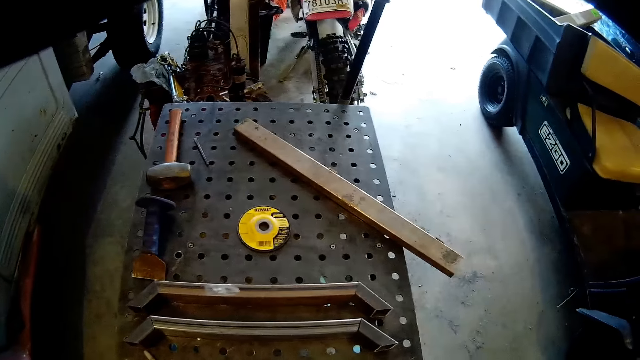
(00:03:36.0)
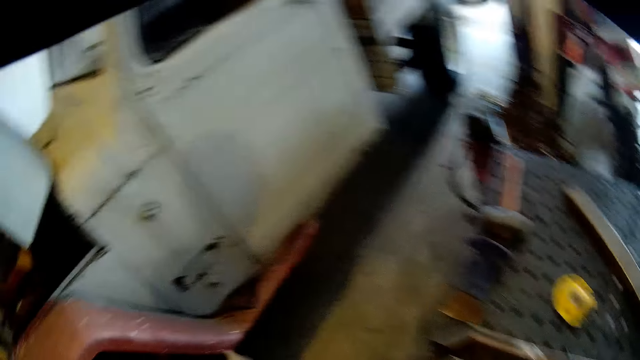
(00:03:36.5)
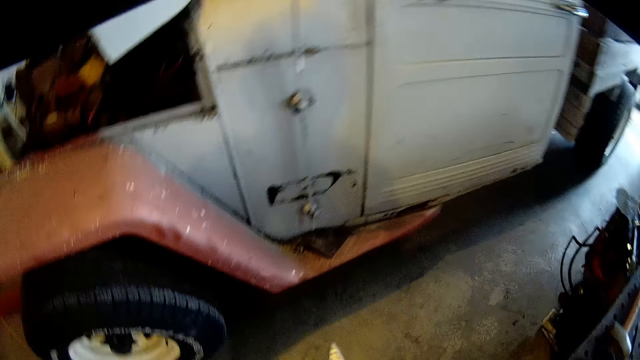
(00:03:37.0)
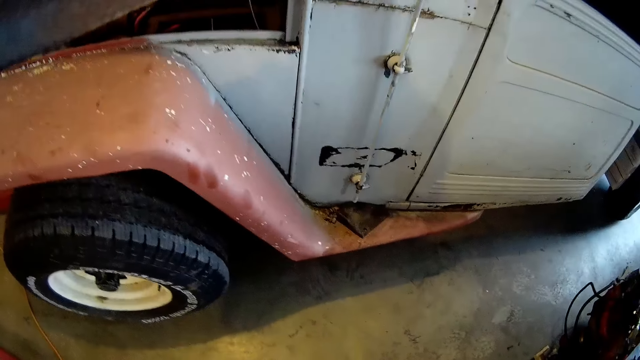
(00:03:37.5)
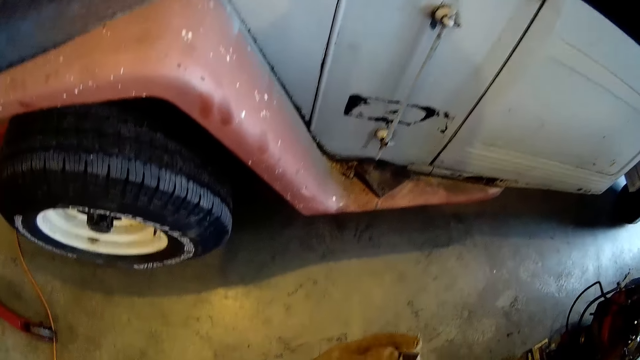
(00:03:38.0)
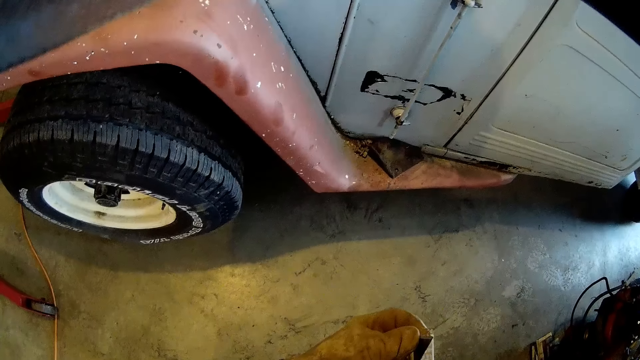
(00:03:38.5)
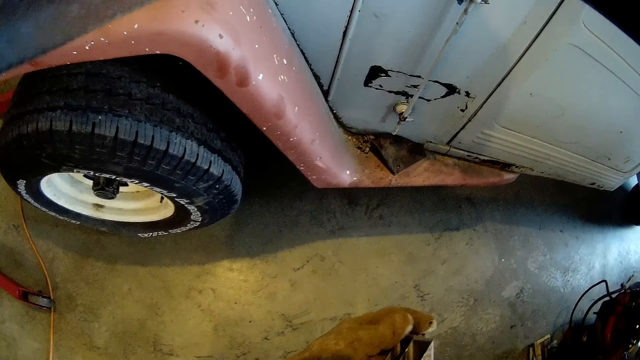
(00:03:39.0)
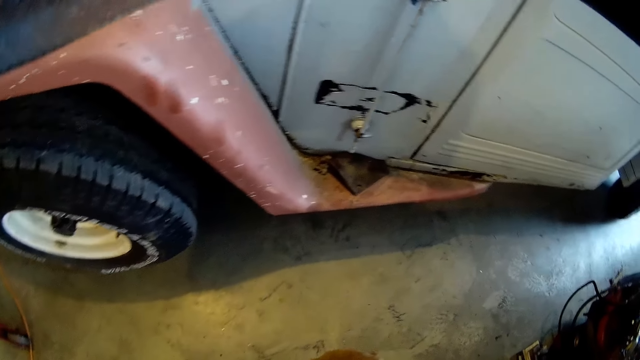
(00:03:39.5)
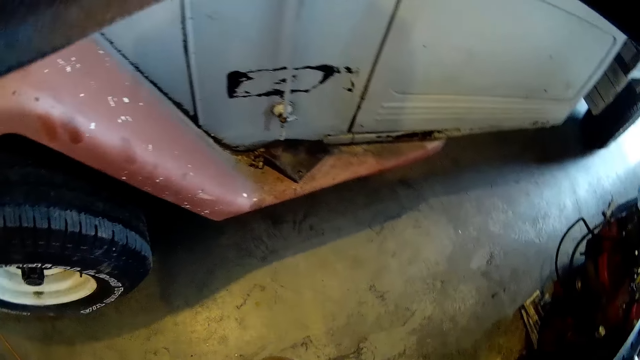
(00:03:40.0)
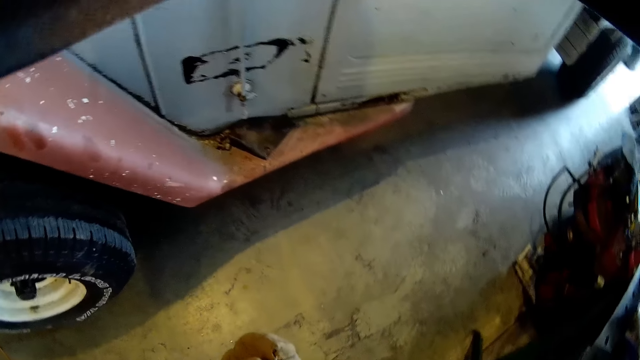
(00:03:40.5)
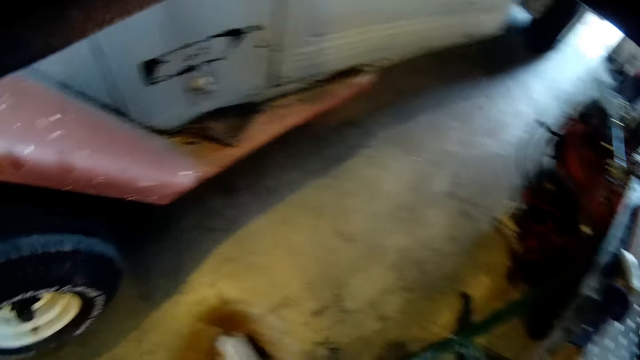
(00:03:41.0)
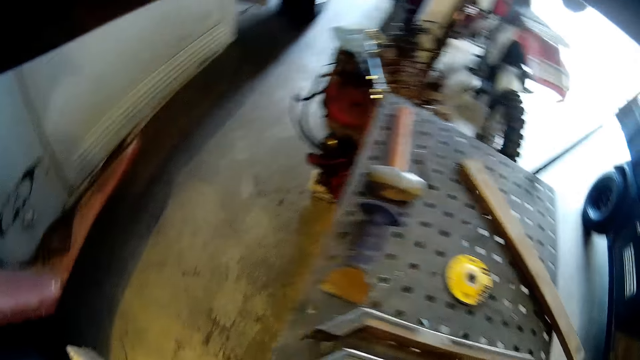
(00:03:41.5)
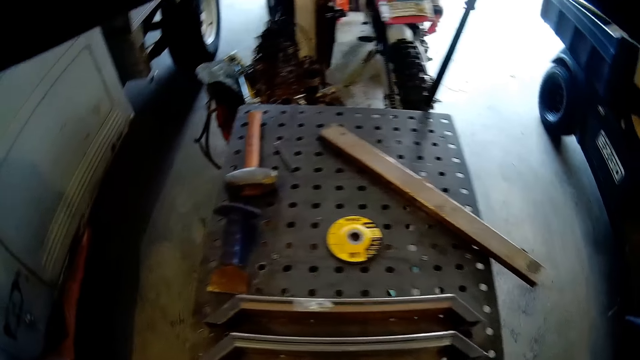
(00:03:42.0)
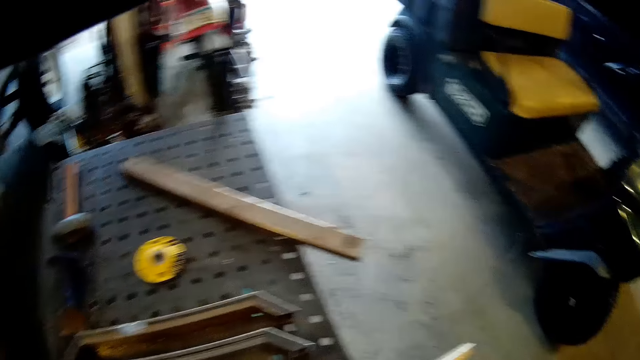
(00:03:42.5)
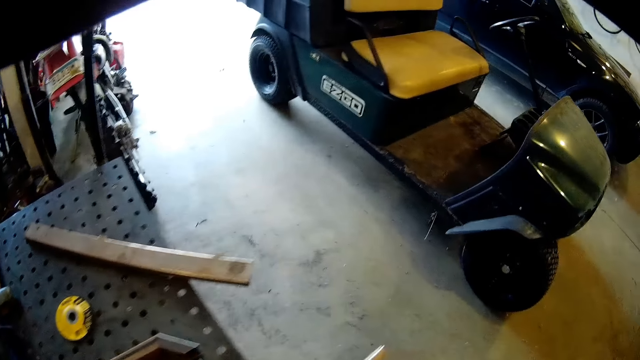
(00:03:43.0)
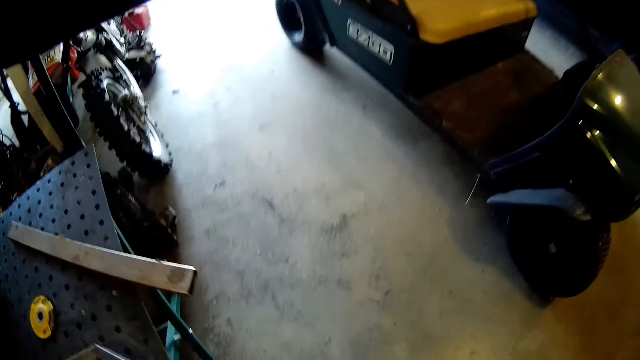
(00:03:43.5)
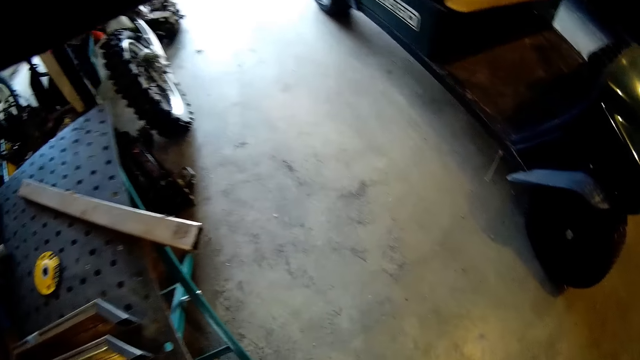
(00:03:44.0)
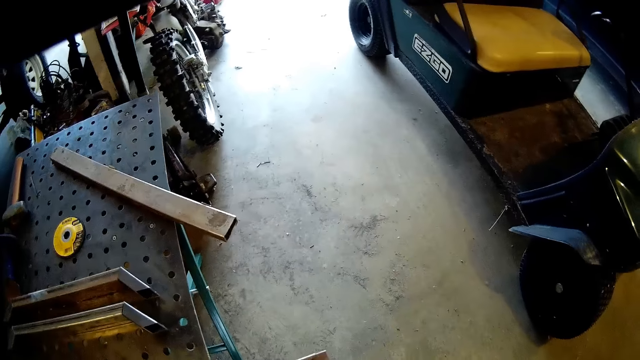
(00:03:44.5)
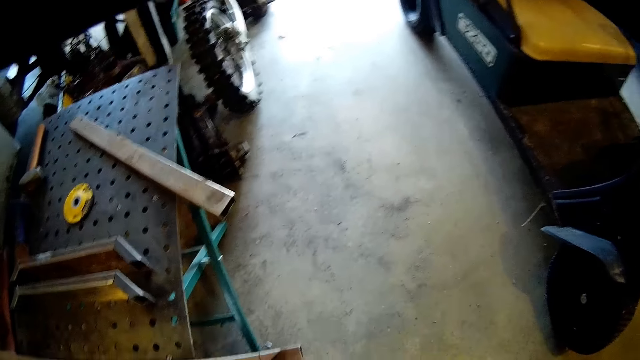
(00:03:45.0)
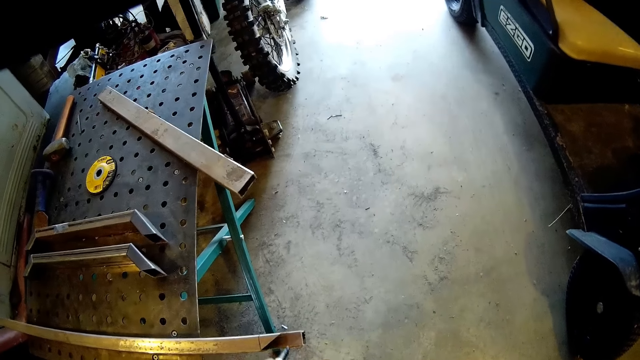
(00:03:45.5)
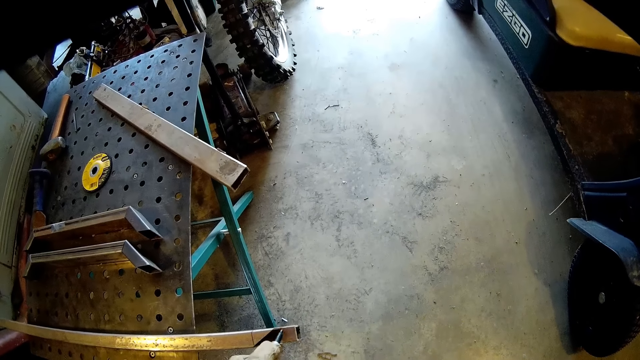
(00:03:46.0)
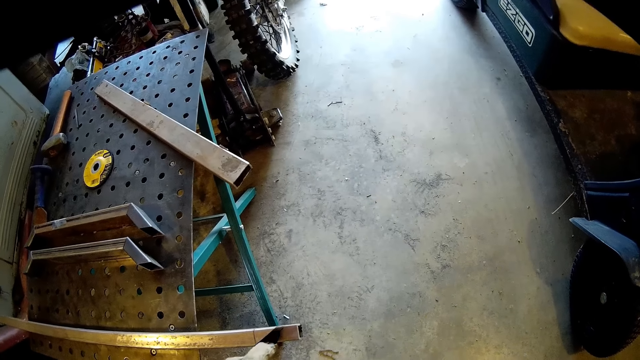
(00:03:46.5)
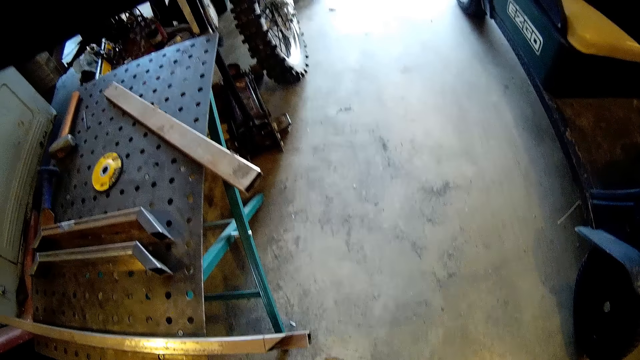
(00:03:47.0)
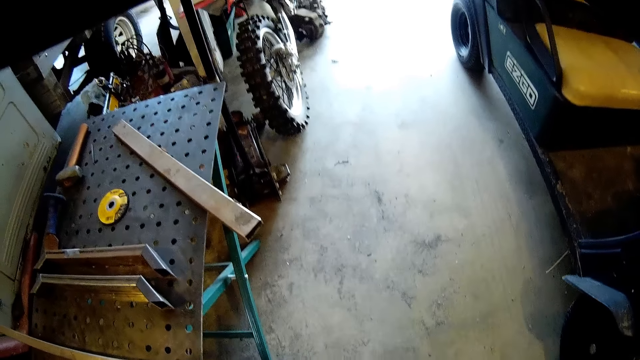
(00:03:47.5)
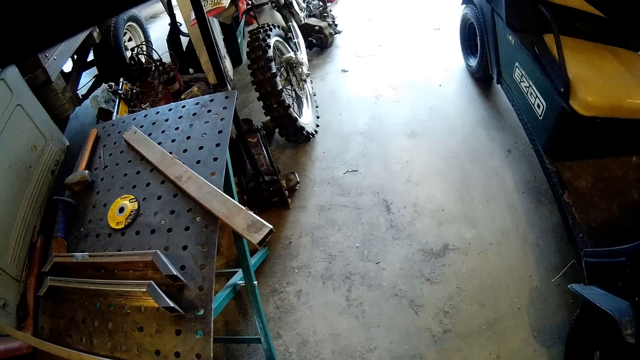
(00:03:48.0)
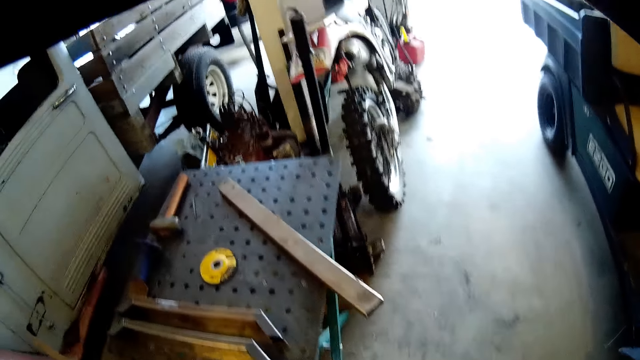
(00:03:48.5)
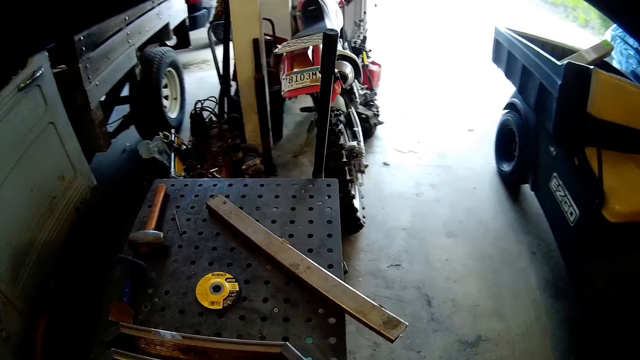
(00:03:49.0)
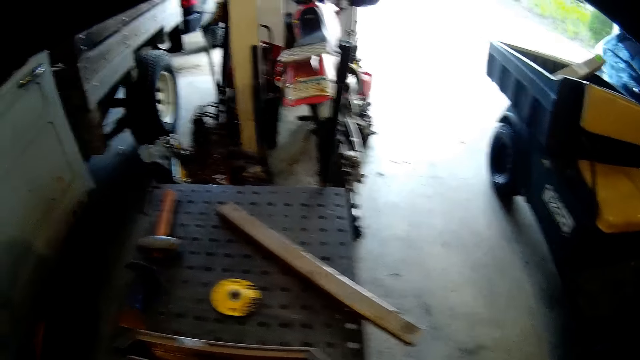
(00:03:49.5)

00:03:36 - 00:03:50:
The camera wearer adjusts the metal bar on the workbench with his gloved left hand. He examines the metal bars on the workbench with his gloved hands. He marks the metal bar with the marker in his gloved left hand.

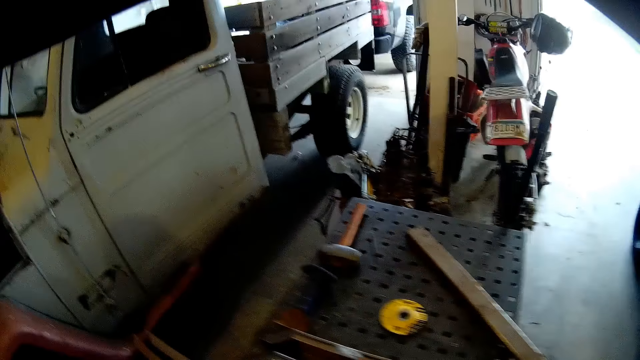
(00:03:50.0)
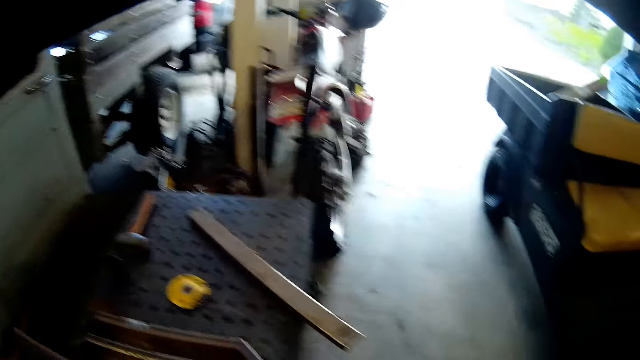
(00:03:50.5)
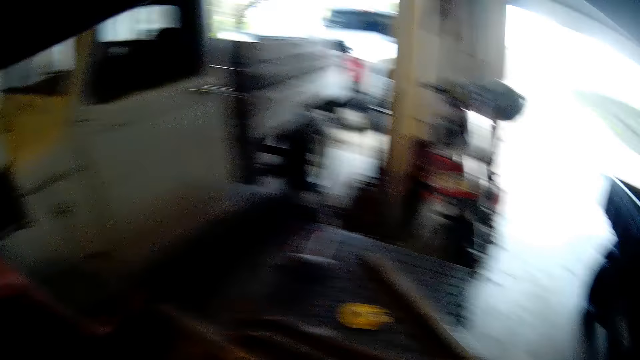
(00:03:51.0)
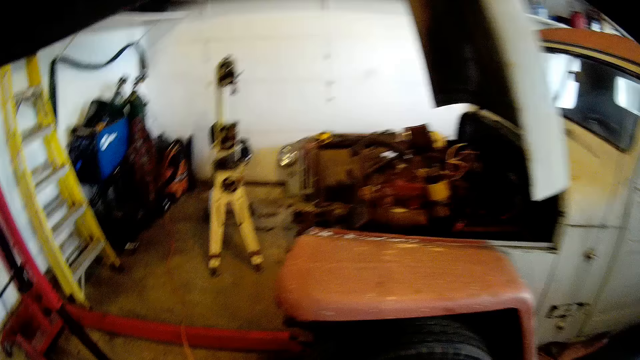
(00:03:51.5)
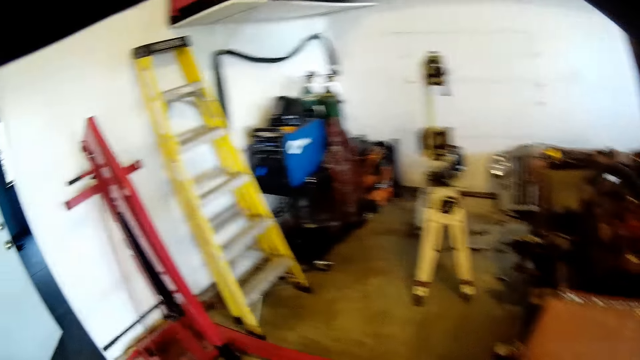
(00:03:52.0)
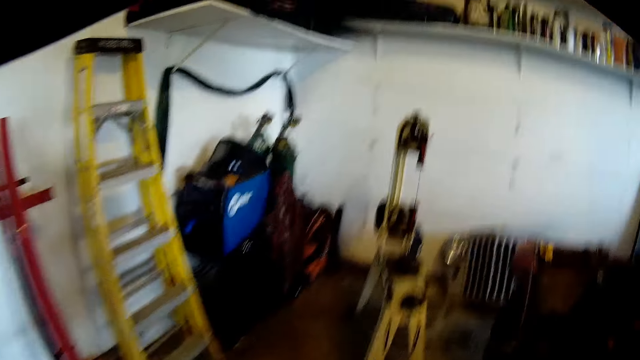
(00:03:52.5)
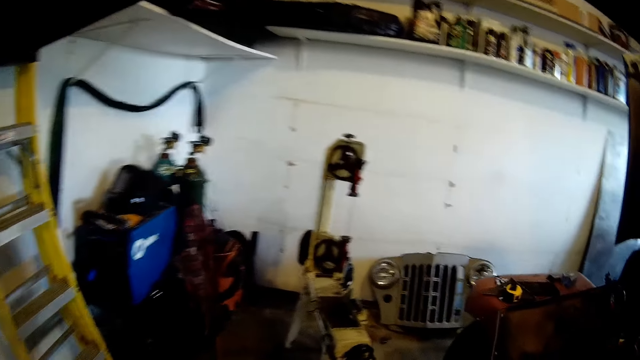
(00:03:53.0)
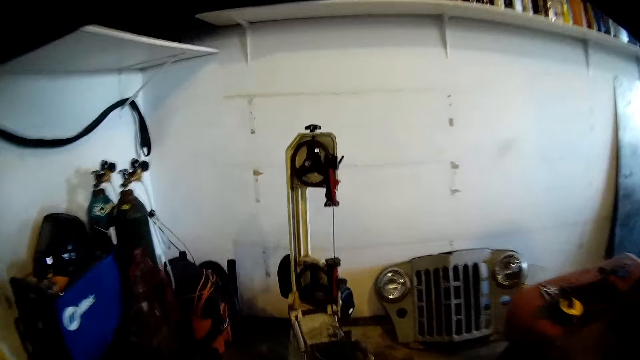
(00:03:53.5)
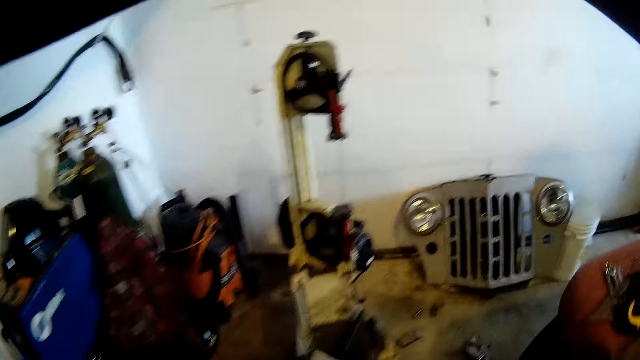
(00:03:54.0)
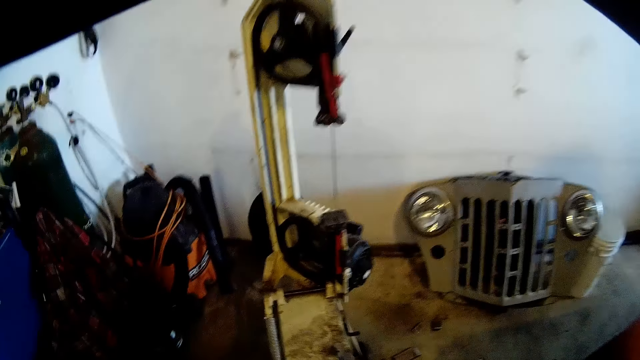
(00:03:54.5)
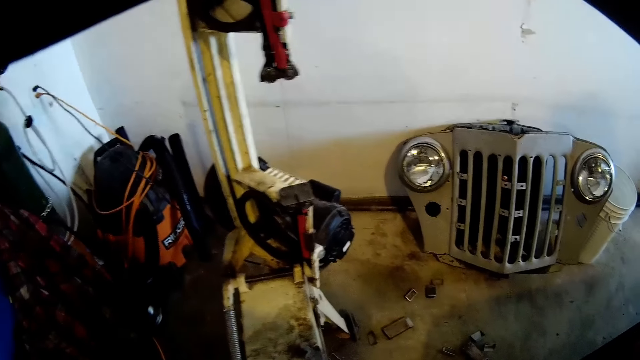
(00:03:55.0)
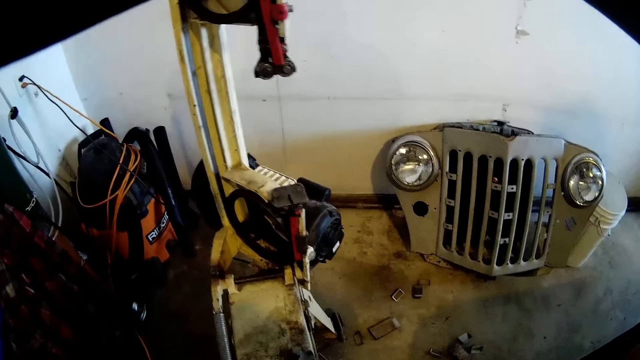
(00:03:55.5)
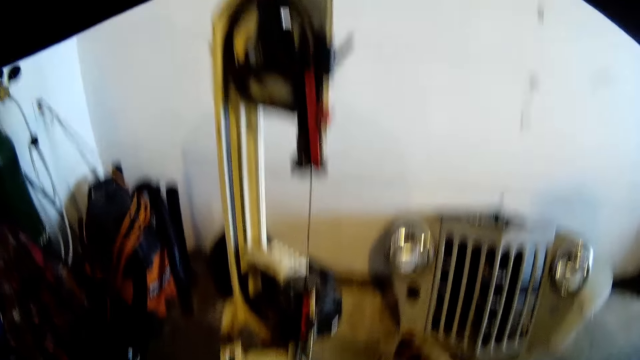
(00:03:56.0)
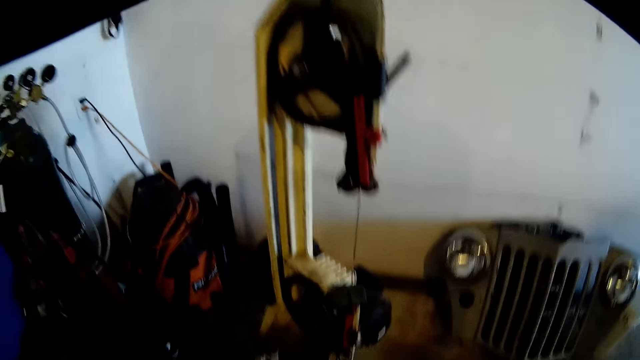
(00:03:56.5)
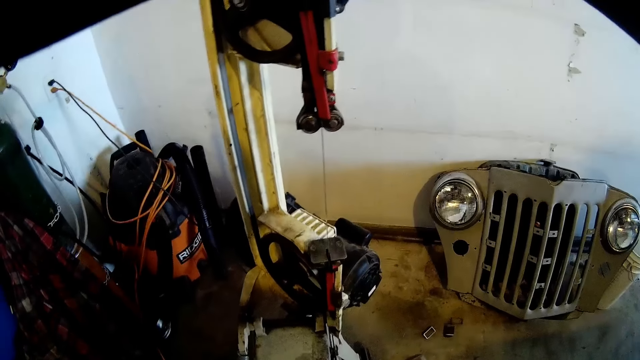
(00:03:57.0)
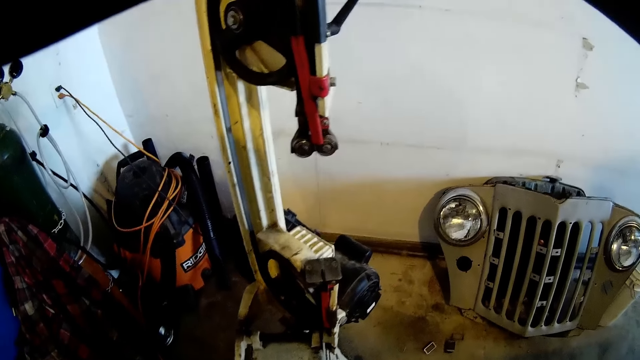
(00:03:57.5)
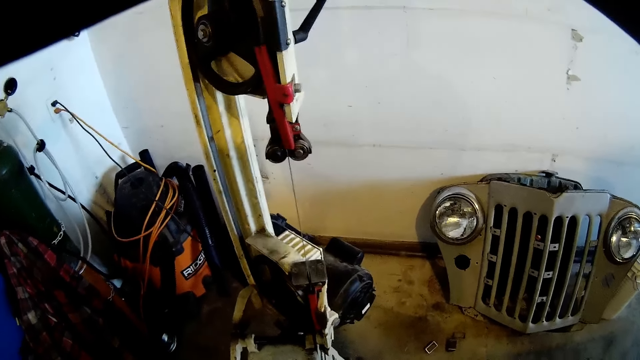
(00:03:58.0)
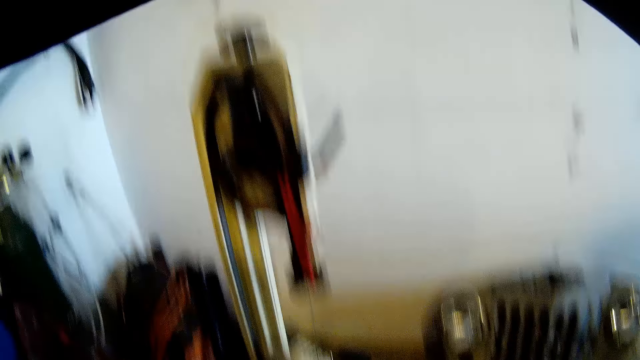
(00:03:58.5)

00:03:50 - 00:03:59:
The camera wearer walks towards a jet machine.
